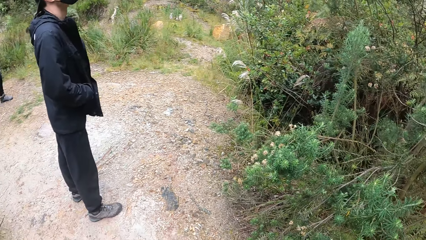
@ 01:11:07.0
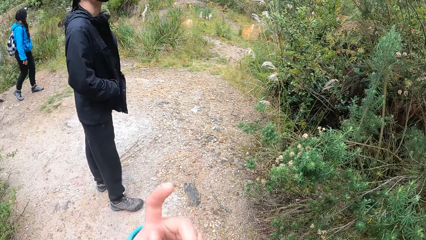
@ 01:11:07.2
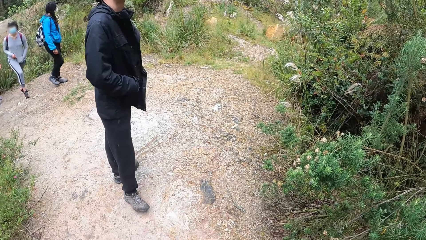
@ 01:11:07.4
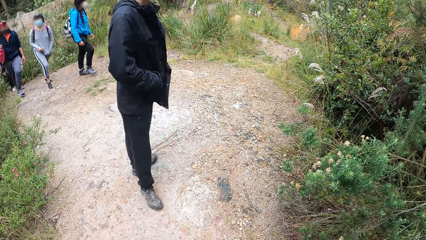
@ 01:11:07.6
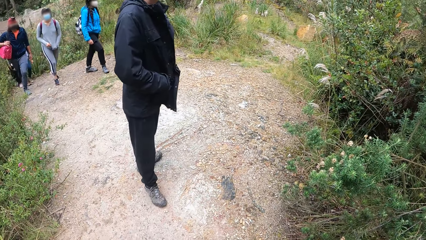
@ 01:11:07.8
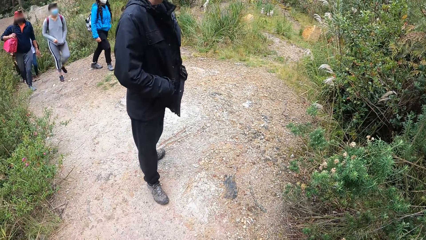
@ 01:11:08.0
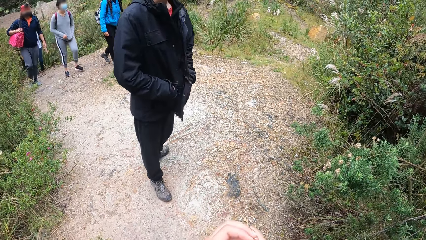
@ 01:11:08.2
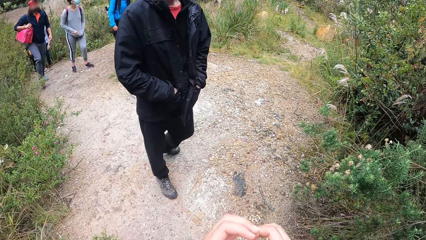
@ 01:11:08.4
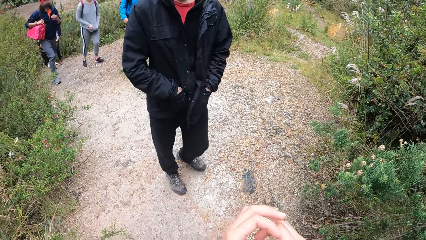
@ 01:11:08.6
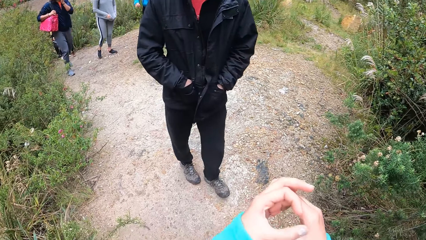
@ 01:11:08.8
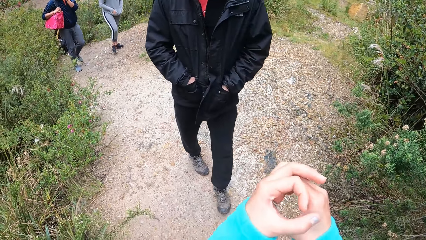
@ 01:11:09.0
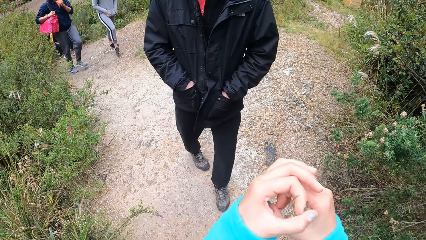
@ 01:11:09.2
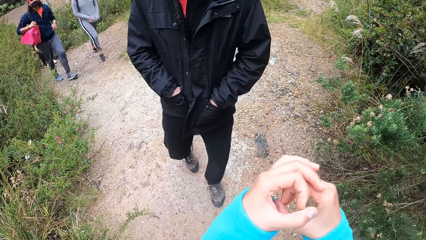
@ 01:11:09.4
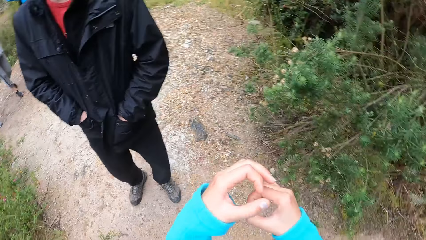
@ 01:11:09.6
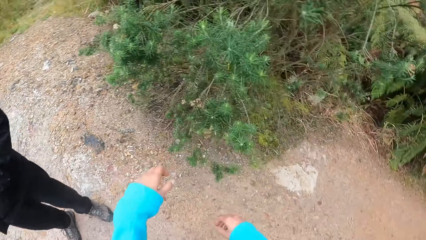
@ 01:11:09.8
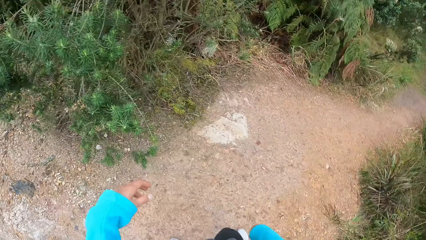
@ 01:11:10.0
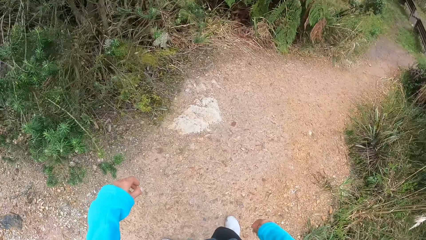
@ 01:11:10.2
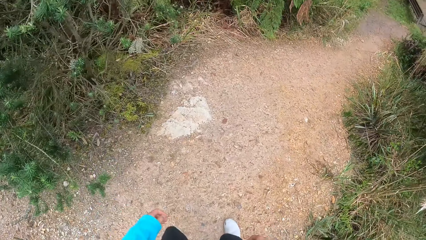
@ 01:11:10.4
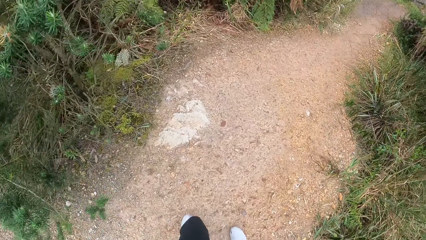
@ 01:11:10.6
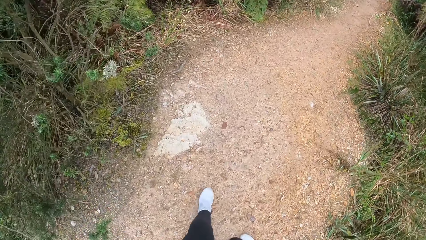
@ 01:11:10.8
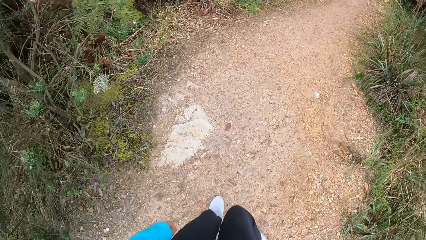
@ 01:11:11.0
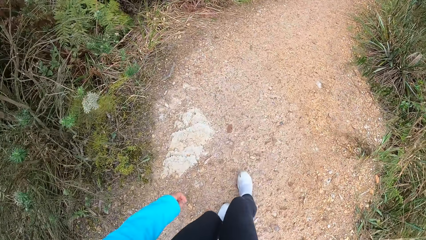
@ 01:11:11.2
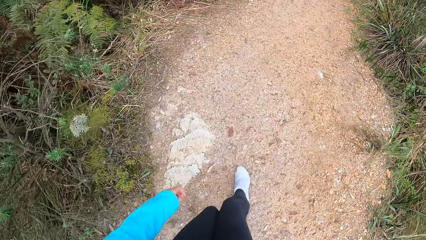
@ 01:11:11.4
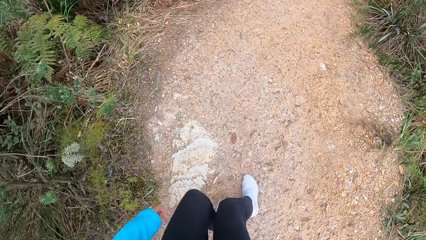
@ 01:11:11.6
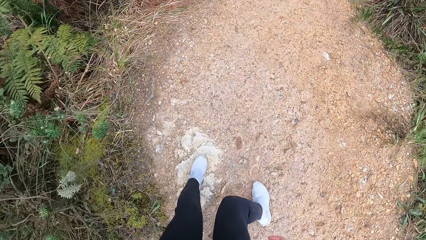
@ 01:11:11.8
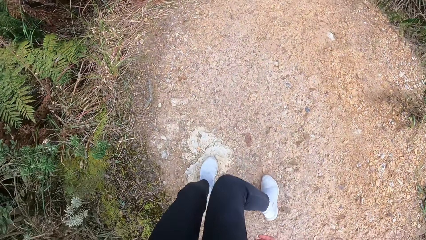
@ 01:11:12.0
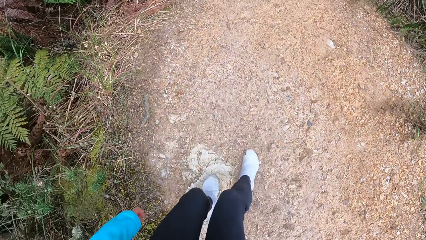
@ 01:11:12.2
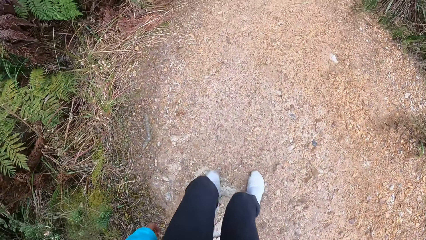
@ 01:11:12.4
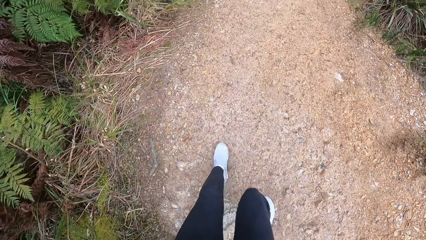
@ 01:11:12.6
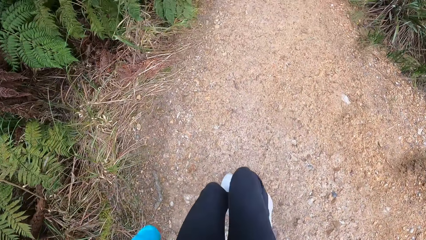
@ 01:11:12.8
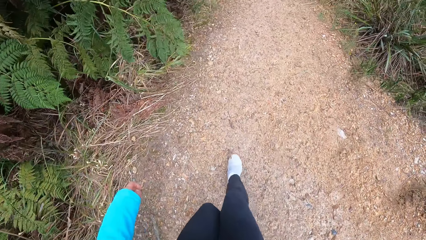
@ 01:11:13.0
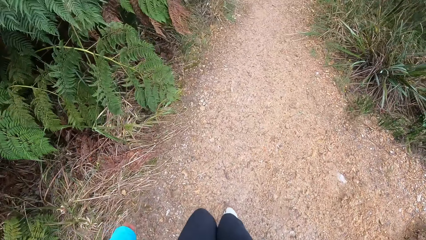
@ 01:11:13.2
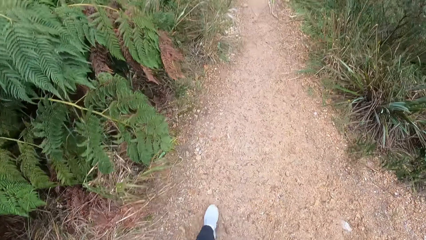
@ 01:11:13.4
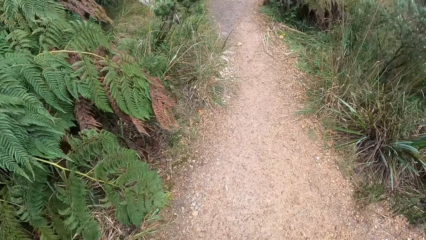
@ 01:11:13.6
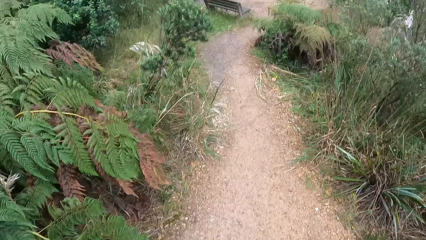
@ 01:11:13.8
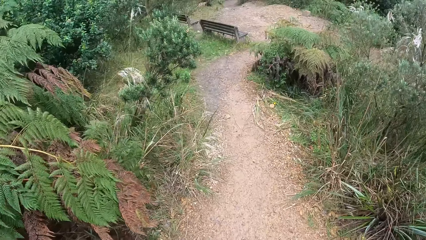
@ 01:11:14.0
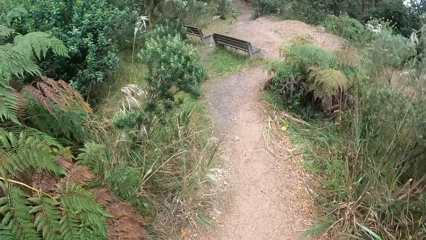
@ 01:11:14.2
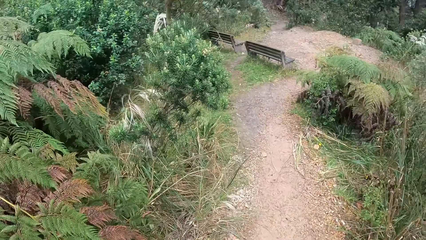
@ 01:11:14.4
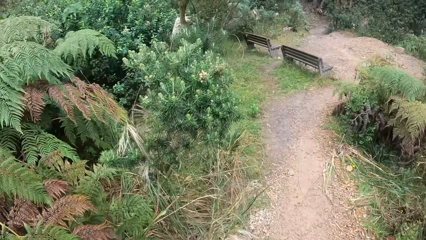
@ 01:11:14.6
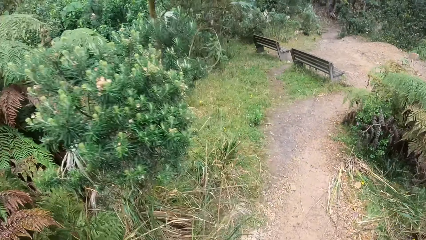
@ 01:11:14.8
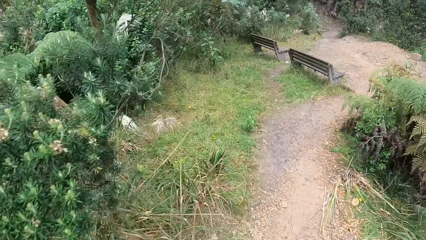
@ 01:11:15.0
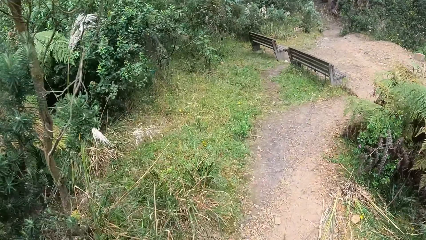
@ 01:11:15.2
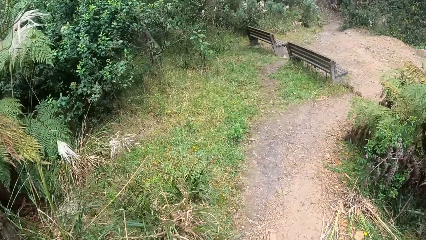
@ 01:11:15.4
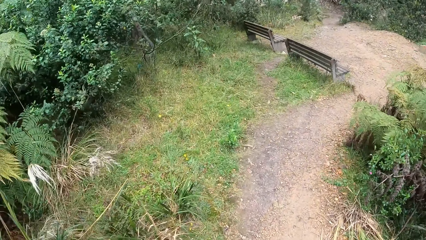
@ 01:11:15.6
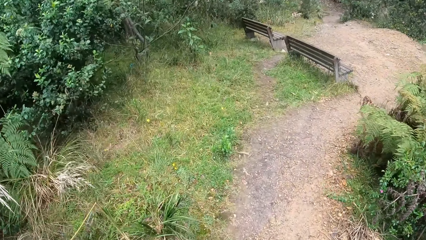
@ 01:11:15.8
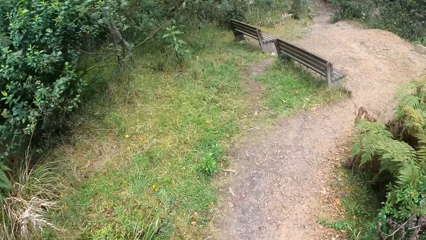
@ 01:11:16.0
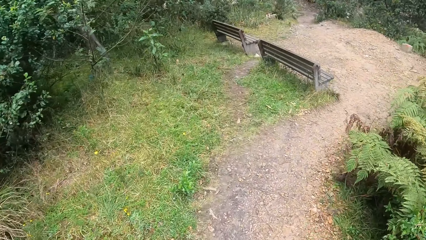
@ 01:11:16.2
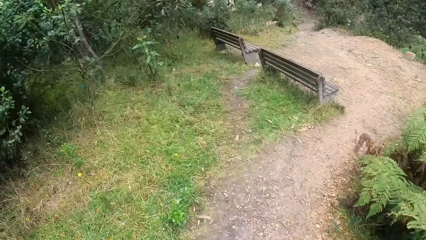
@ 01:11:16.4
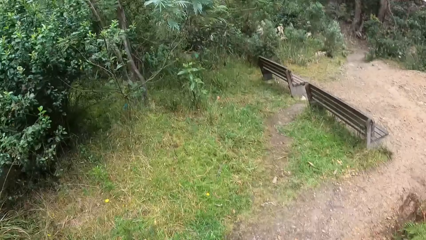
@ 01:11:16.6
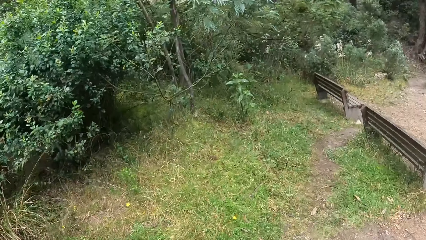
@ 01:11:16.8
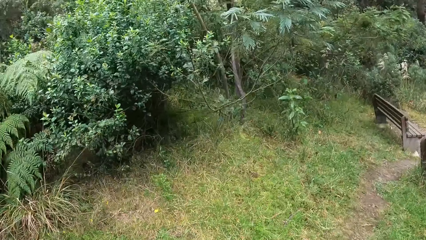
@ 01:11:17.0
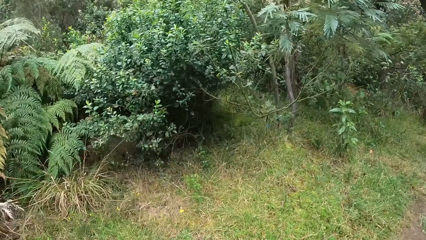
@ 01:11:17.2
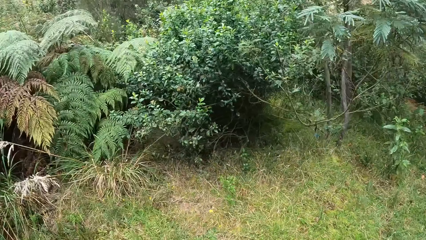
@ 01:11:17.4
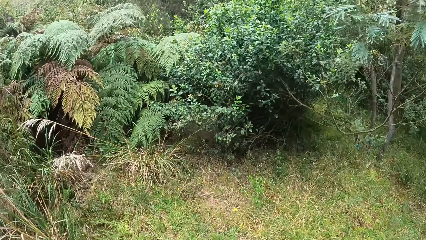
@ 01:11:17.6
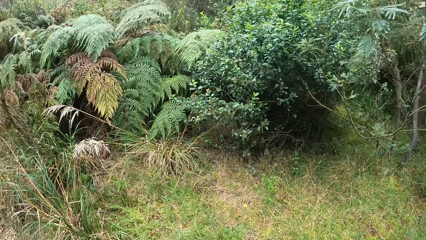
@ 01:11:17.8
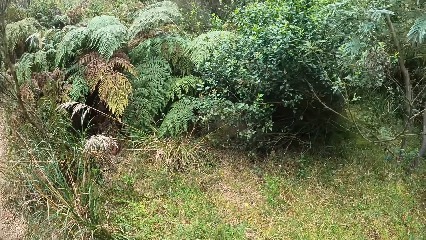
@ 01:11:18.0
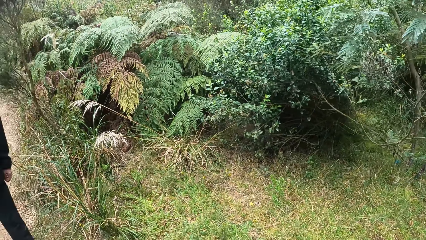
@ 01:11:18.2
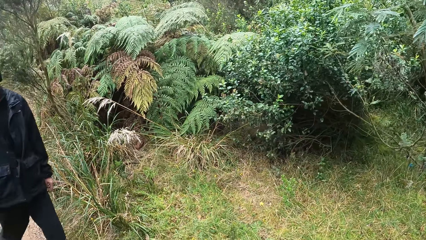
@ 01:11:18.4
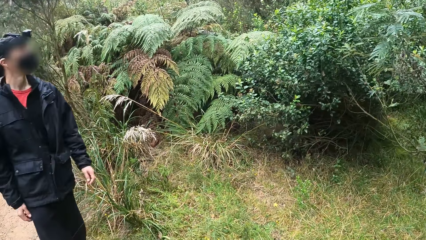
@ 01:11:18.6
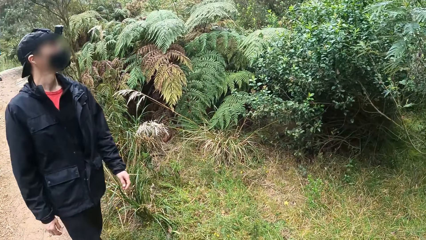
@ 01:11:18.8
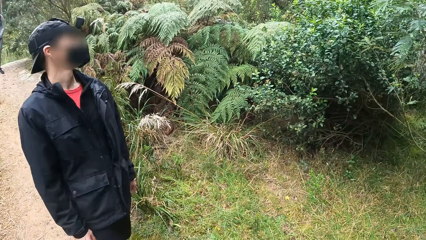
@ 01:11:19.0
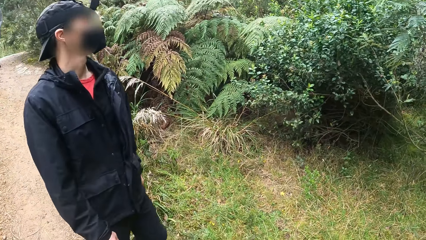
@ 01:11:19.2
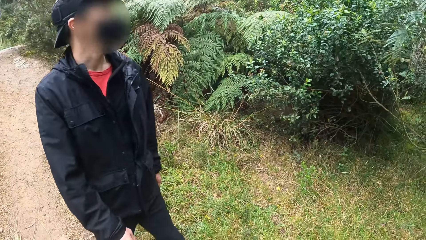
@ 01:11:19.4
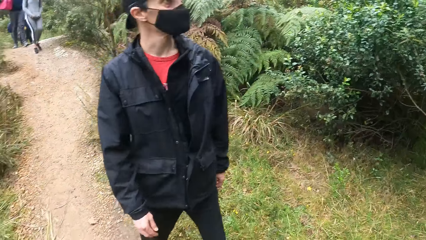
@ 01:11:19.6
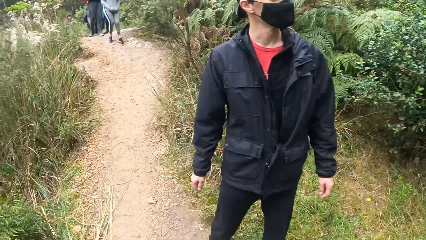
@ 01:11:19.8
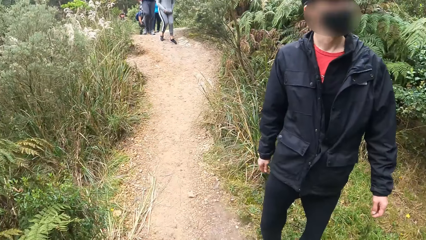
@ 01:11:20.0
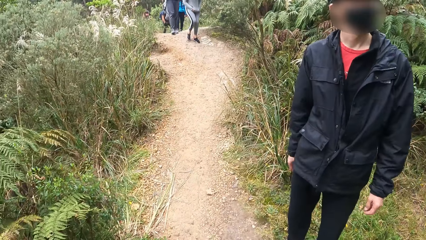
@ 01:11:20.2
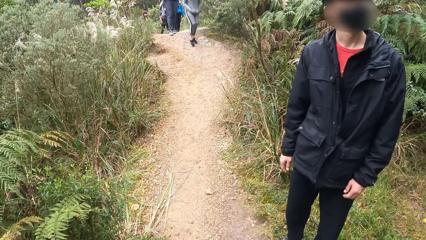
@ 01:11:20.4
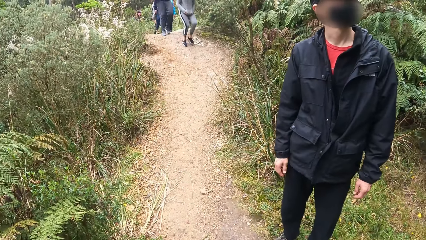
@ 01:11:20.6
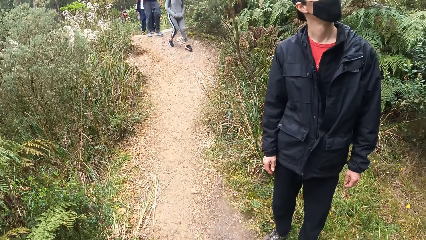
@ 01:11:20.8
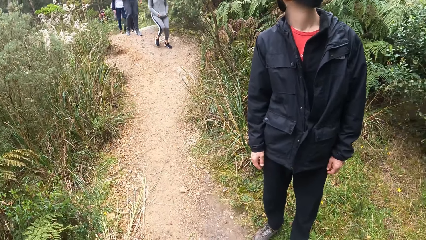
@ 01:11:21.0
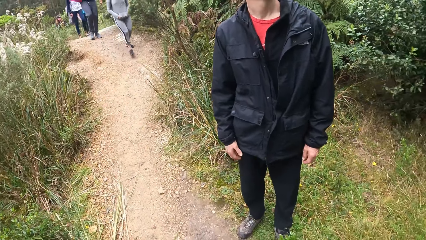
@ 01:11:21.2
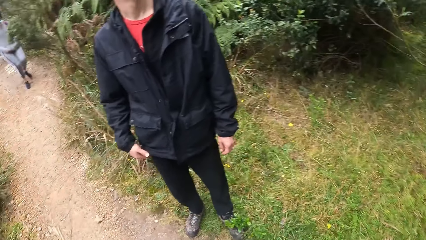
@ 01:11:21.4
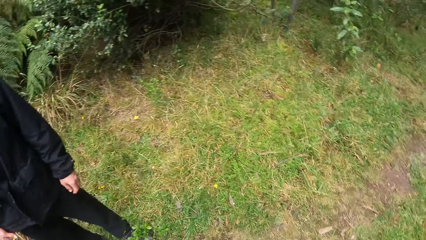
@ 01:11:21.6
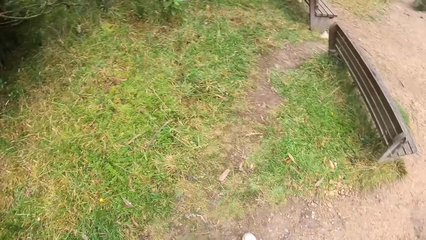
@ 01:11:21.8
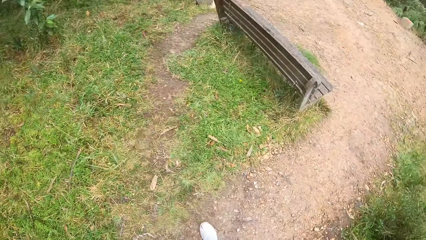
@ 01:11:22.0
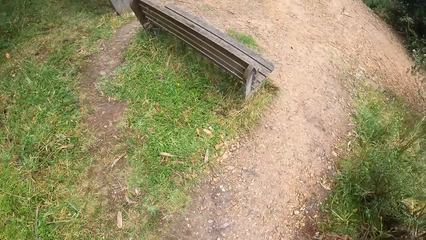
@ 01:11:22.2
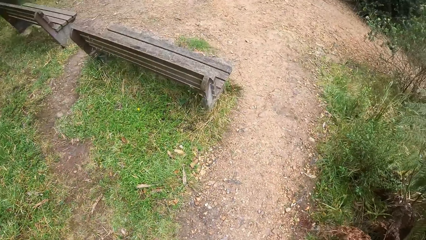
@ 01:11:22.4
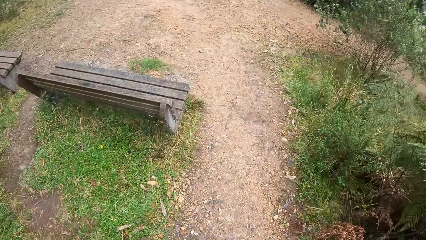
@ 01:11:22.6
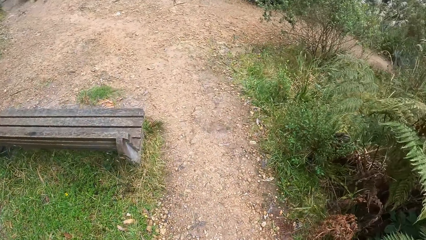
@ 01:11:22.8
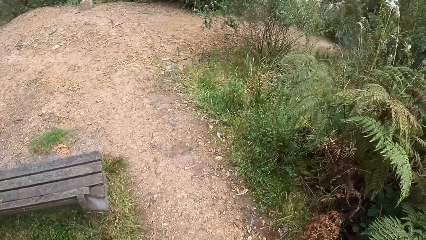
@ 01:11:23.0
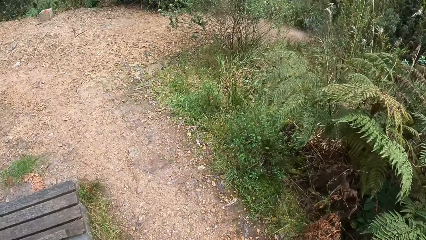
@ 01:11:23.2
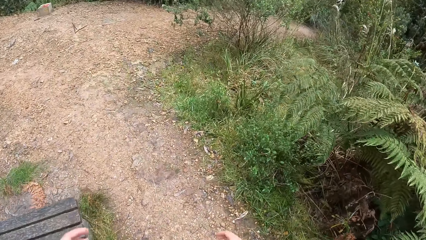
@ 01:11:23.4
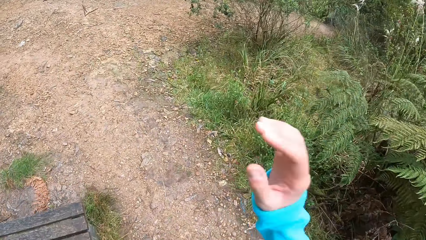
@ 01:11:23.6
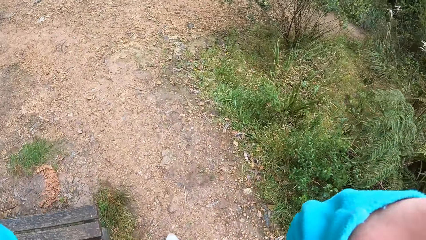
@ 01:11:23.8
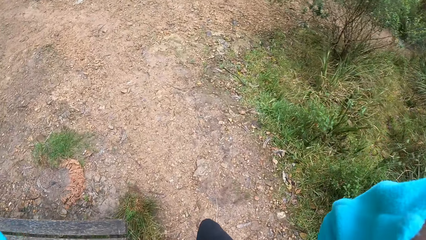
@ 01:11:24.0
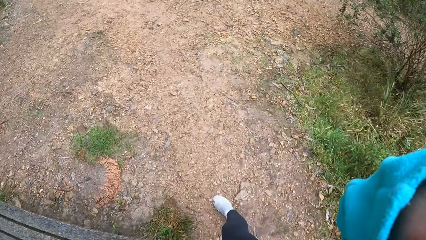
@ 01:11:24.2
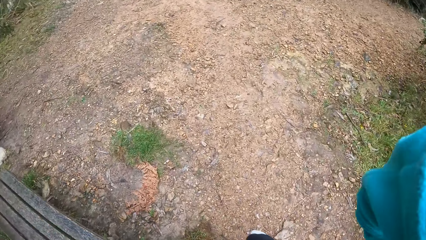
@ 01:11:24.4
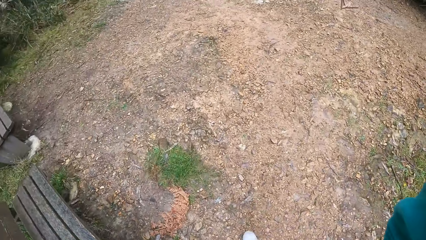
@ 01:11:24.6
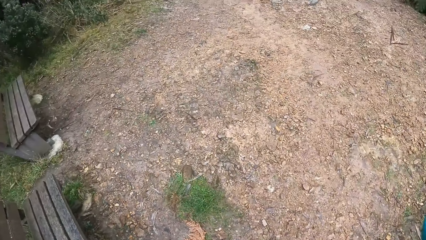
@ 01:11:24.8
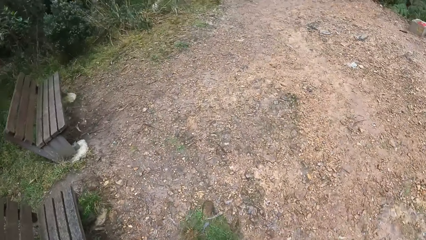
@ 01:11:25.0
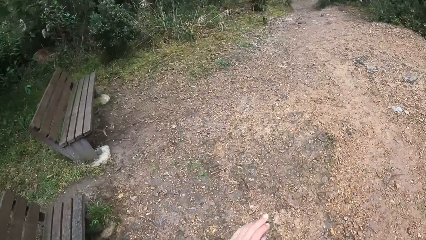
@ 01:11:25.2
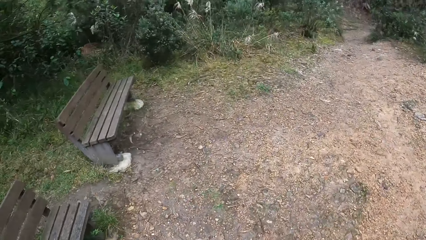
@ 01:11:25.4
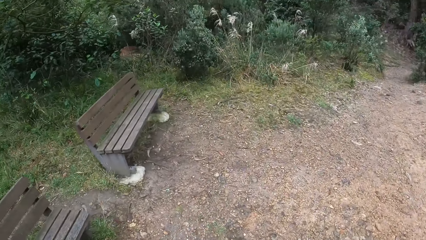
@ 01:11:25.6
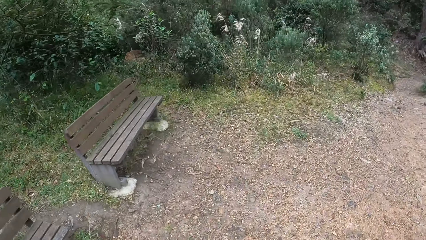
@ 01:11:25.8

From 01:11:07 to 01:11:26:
The camera wearer moves their hand. They walk down the hill. They look around the place. The woman walks down the hill. The camera wearer walks down the hill and moves their hand.
